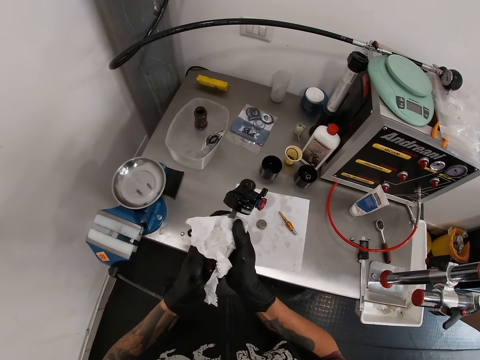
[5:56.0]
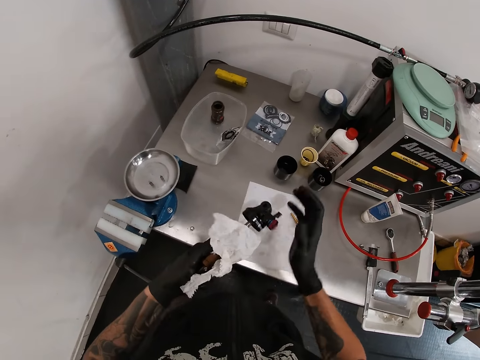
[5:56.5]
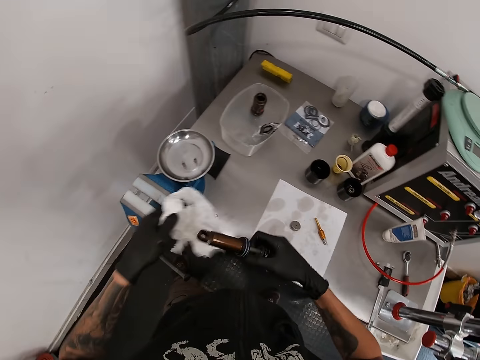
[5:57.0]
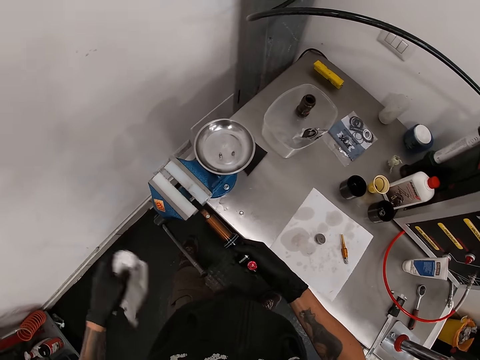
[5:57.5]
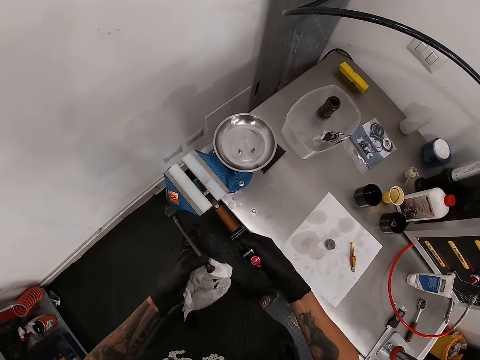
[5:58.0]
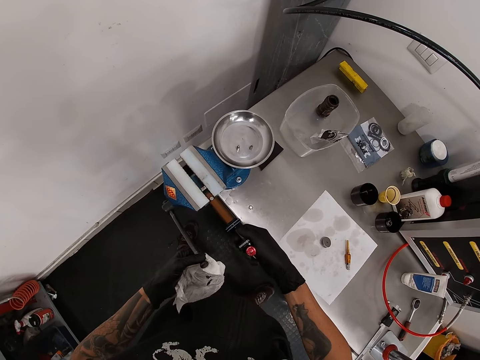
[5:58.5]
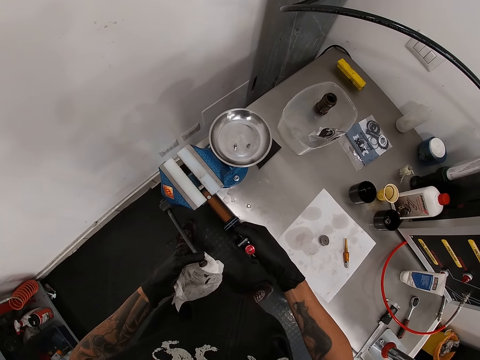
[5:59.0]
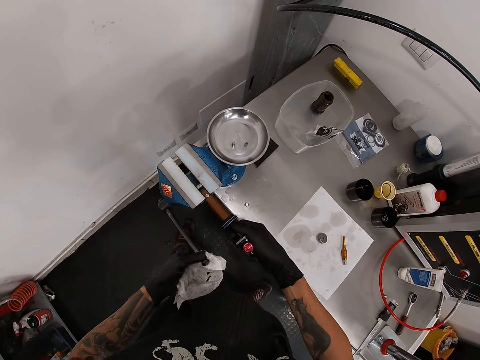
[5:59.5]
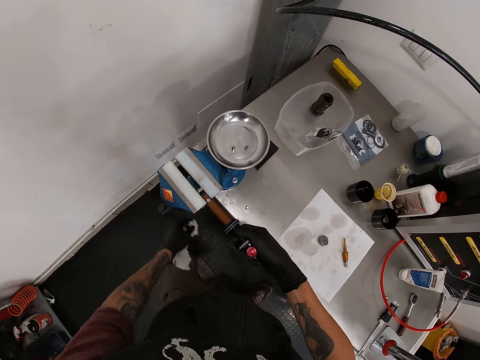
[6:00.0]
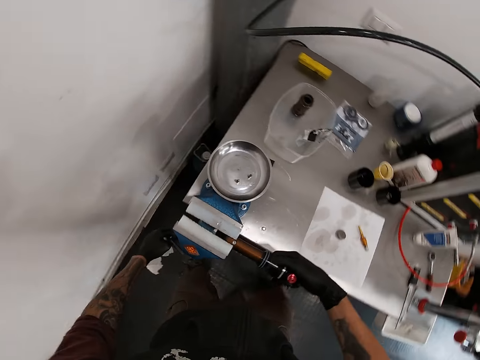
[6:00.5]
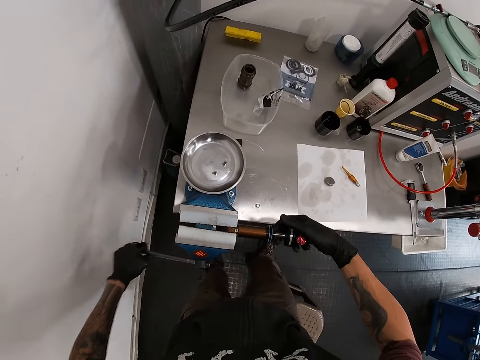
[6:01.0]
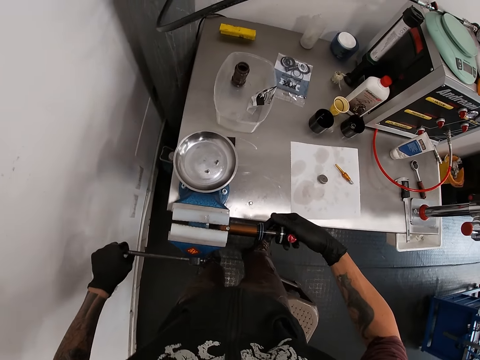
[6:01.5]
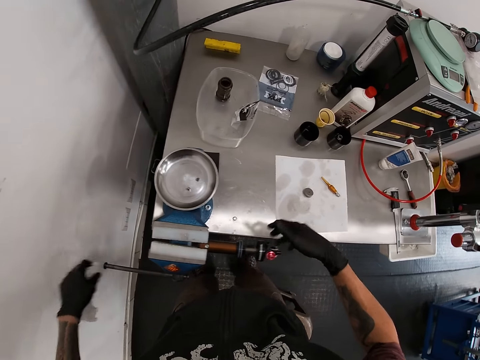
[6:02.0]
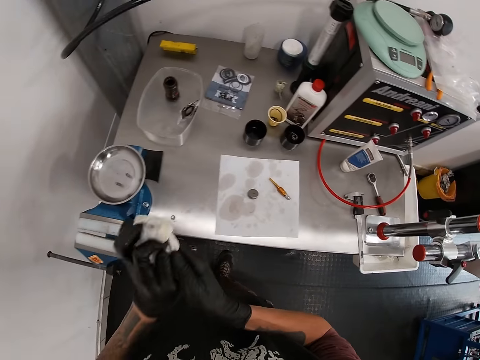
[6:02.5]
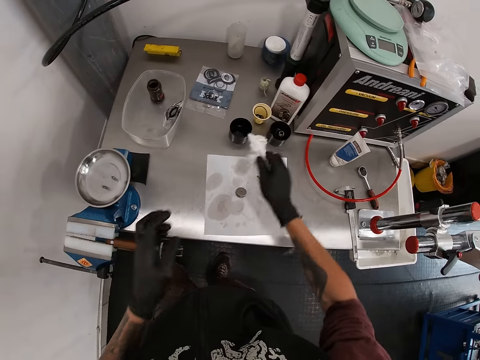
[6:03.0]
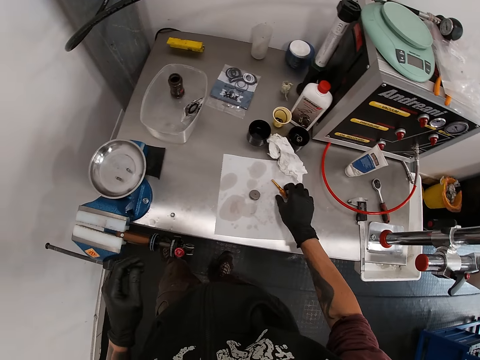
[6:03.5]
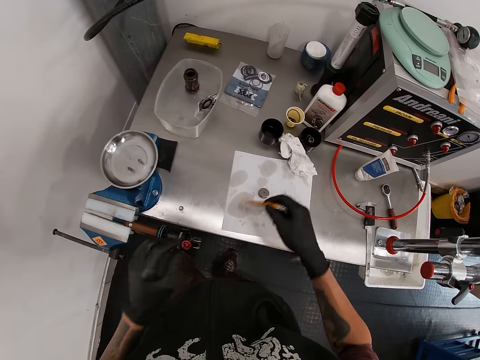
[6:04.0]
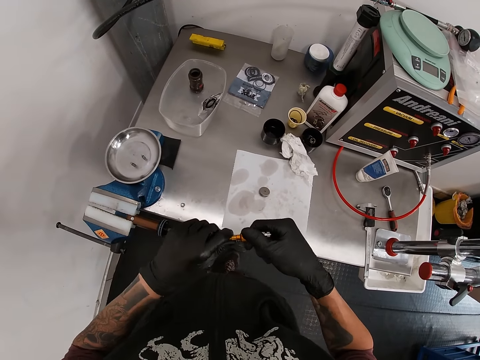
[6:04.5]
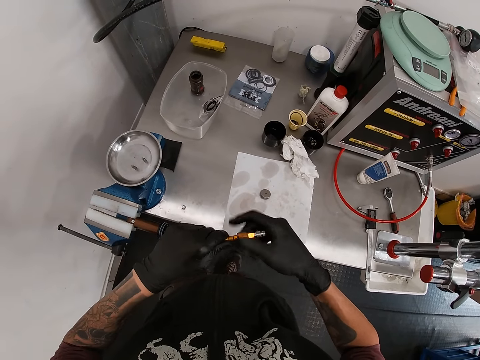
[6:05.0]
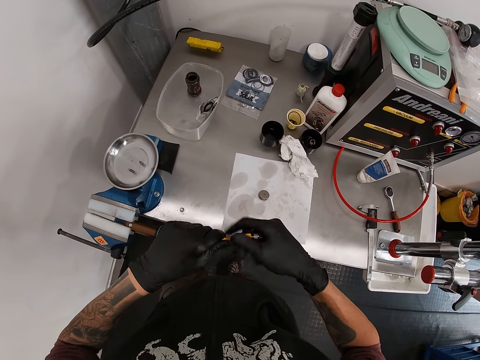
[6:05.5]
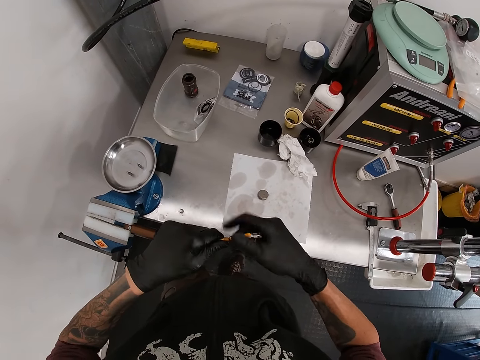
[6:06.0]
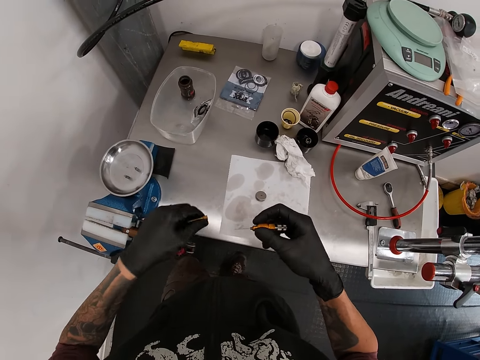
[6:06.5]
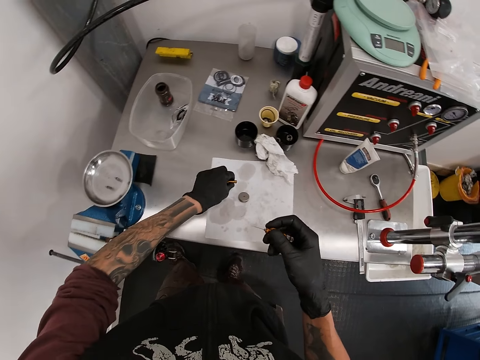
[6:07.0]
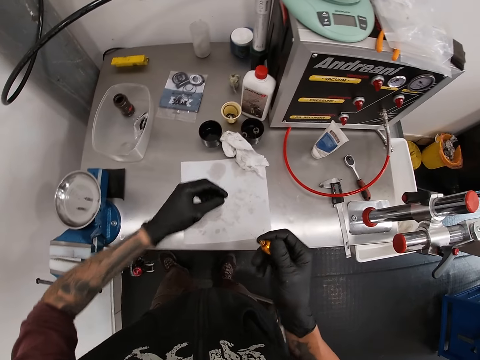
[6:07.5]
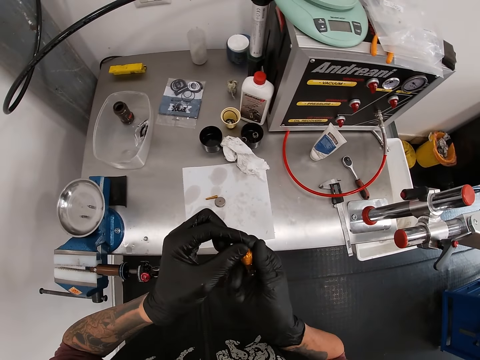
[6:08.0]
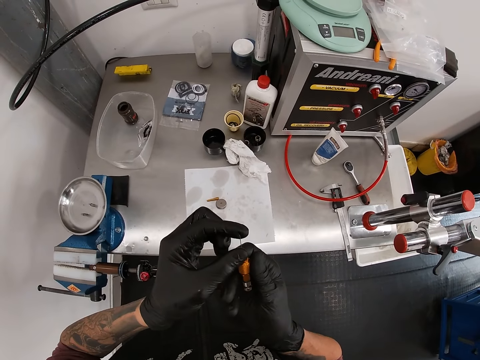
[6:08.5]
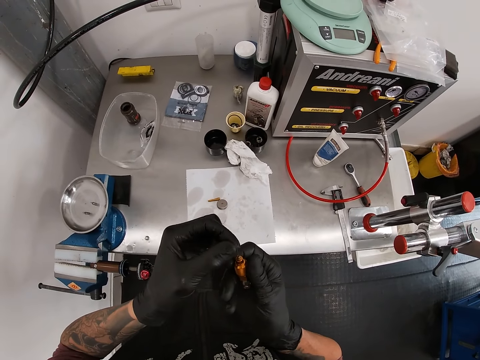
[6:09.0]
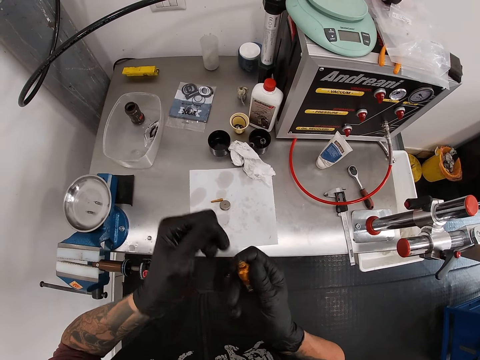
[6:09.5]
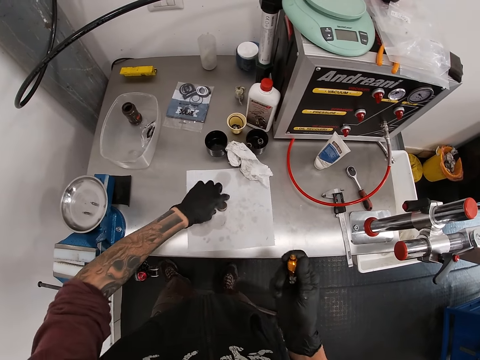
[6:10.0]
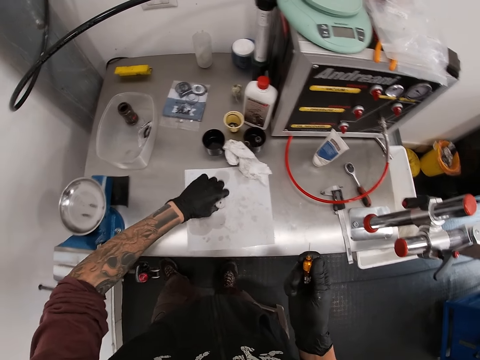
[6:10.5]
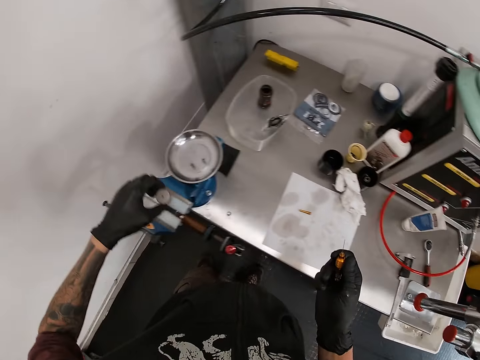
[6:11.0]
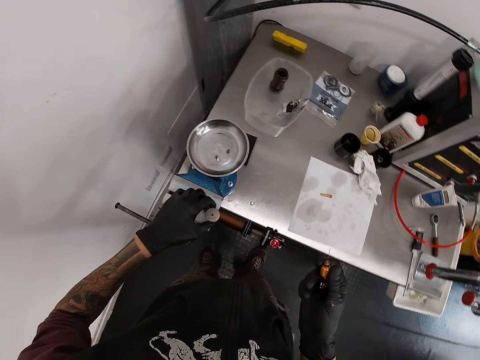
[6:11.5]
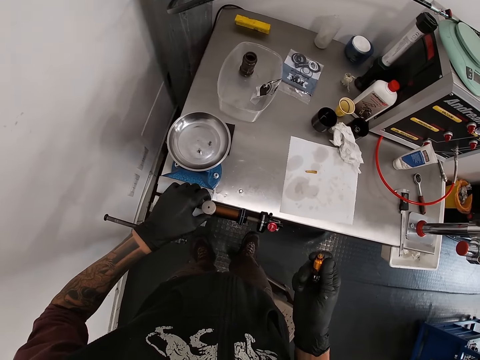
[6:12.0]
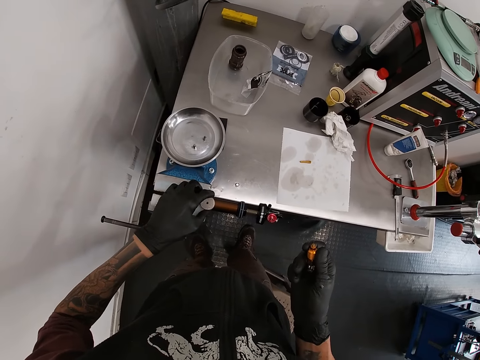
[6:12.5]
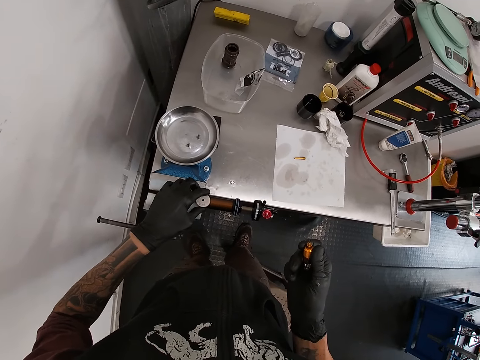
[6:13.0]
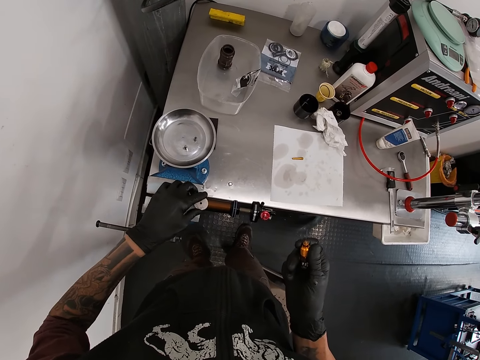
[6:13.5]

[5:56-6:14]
The camera wearer inserts the end of the air shock into the bench vise with his right hand. He fixes metal on the connector. He holds the handle of the bench vise with his left hand. He turns the handle of the bench vise with his left hand. He tightens the connector. He holds the tissue with his right hand. He drops the tissue on the table with his right hand. He picks up the valve from the table with his right hand. He unscrews the end of the valve with his right hand. He puts the end of the valve on the table with his left hand. He rubs the needle of the valve with his left hand. He picks up the screw from the table with his left hand. He puts the screw into the eyelet of the air shock with his left hand.

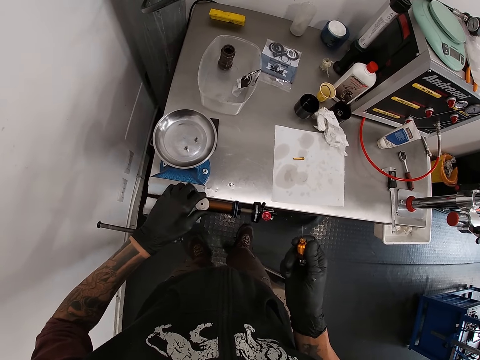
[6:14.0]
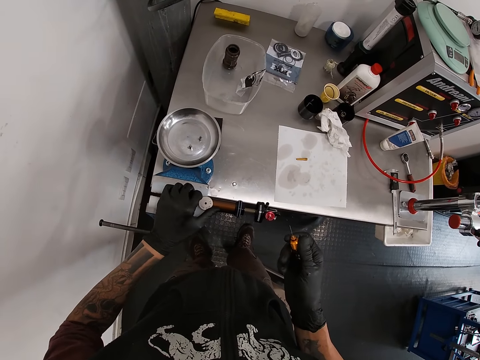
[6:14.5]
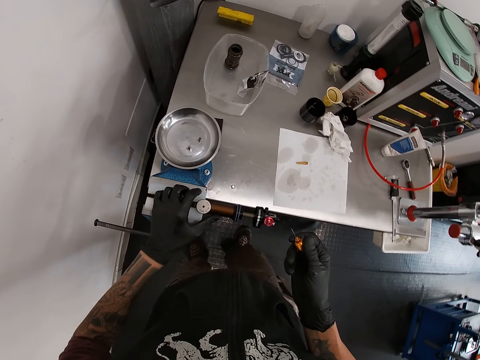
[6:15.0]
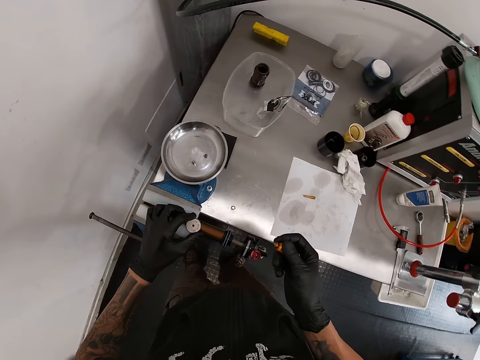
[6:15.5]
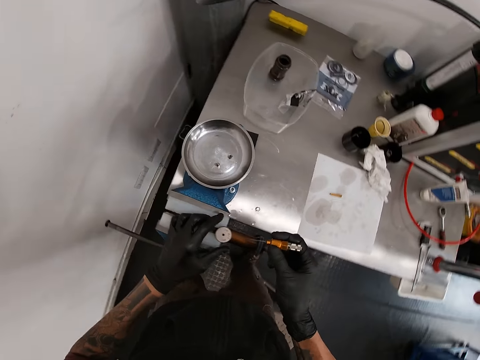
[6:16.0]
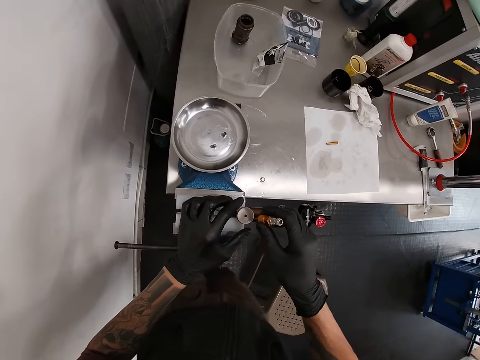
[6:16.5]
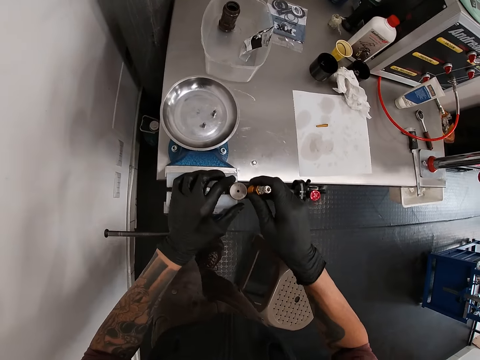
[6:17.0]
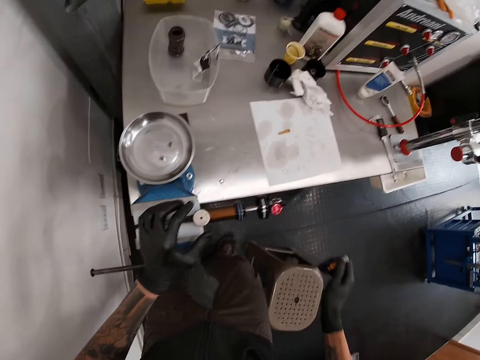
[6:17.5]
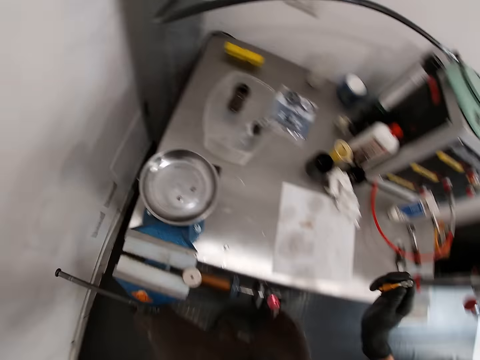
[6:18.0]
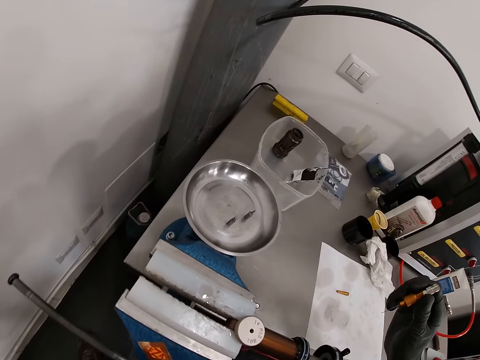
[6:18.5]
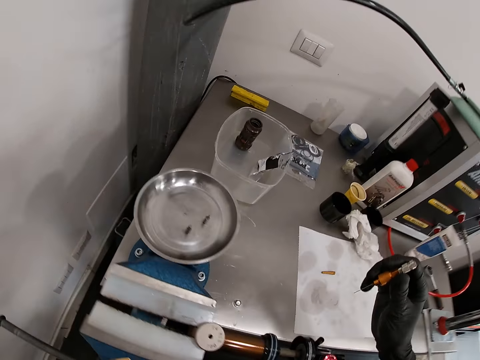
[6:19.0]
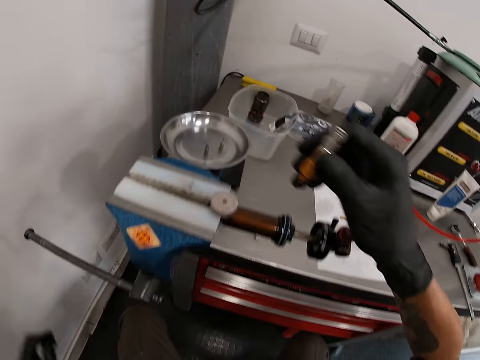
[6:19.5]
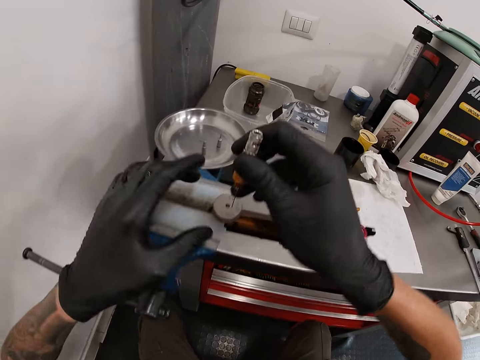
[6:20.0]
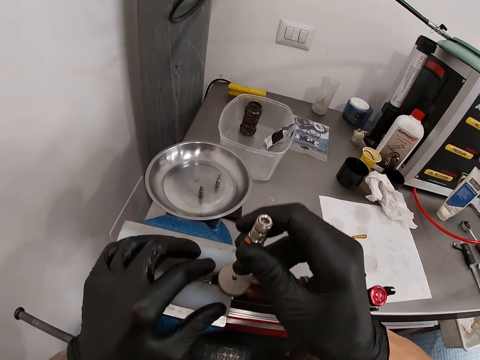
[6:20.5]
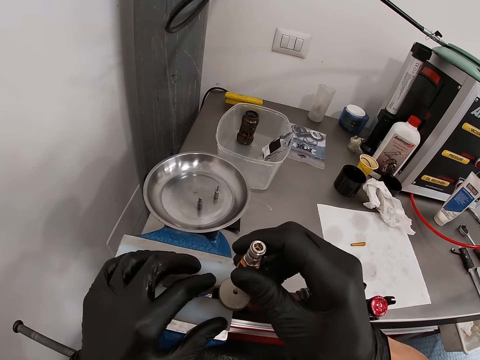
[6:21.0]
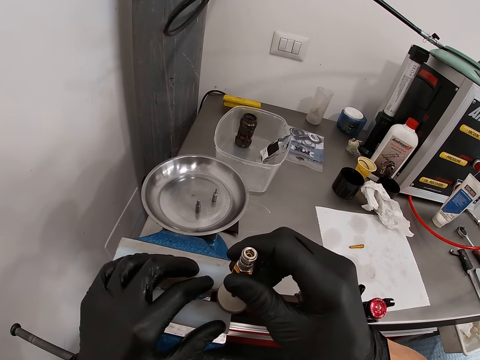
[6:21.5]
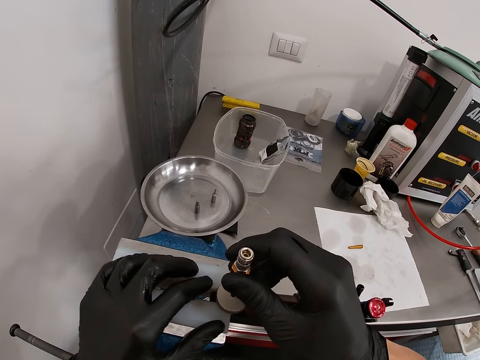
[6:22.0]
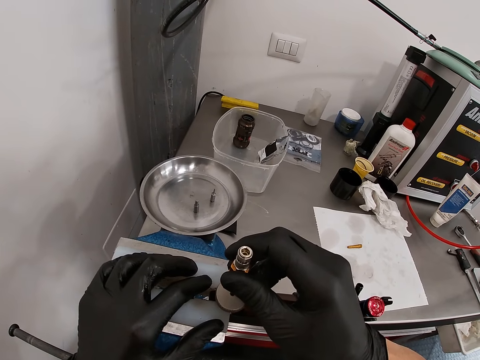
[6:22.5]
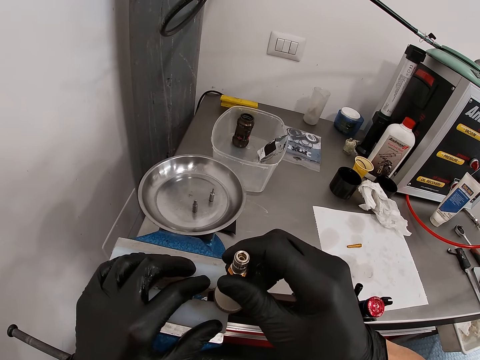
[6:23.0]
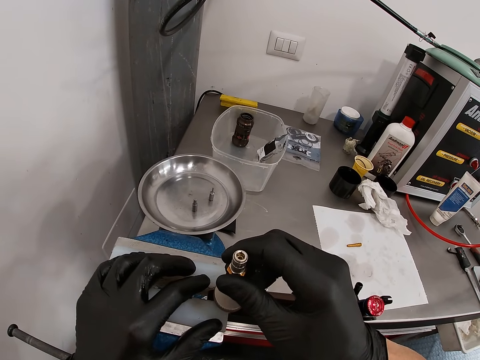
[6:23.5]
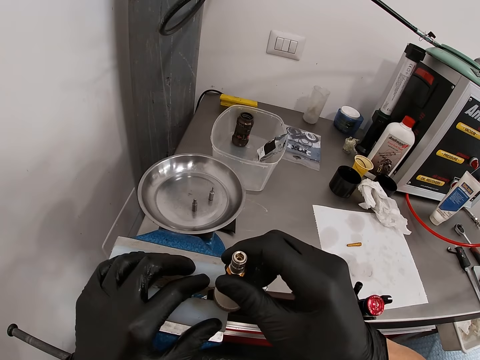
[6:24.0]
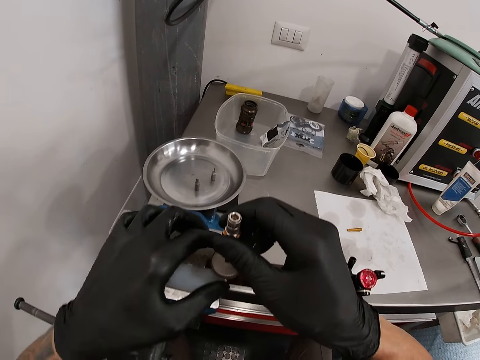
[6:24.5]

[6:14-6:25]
The camera wearer inserts the needle of the valve into the screw with his right hand. He sits on a chair. He inserts the needle of the valve into the screw with his right hand again. He holds the screw with his left hand.
